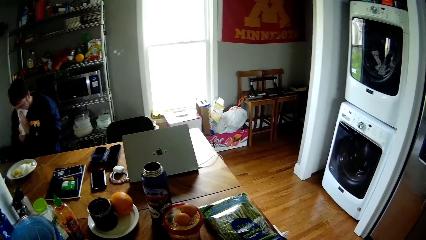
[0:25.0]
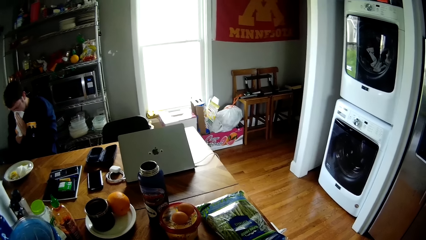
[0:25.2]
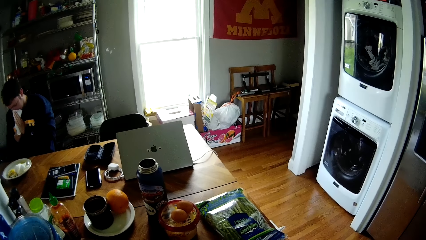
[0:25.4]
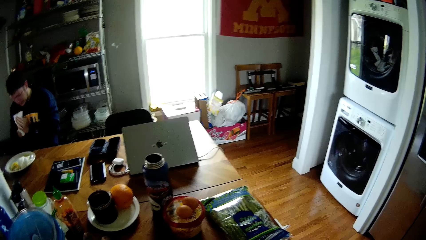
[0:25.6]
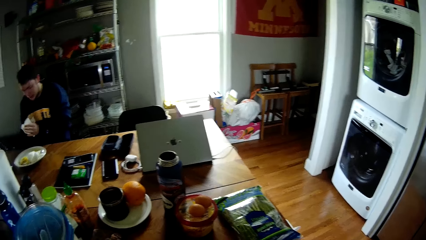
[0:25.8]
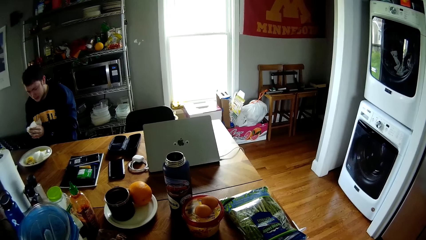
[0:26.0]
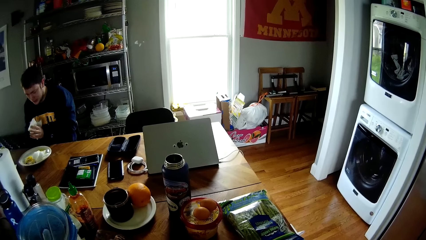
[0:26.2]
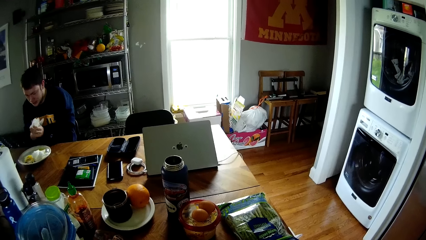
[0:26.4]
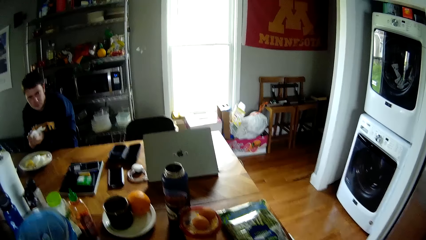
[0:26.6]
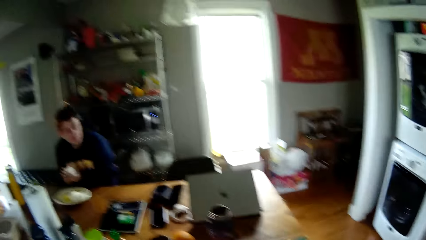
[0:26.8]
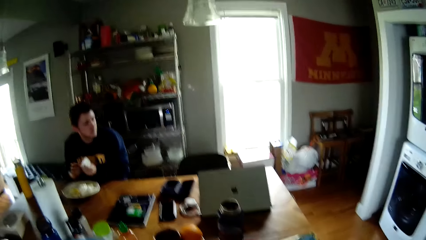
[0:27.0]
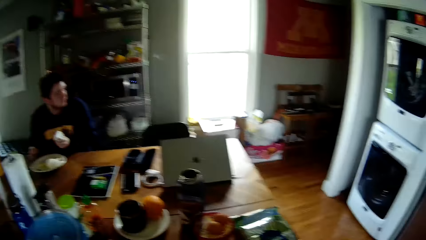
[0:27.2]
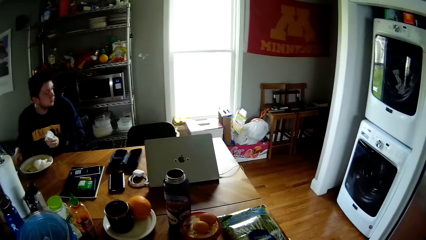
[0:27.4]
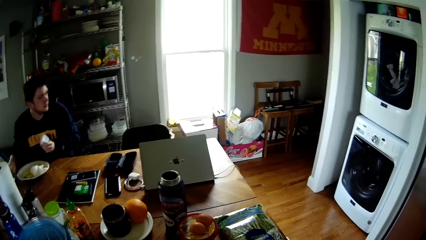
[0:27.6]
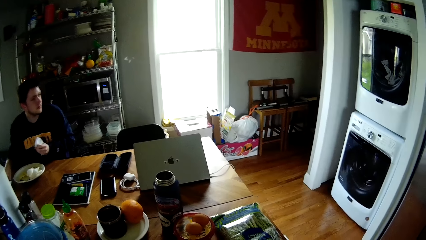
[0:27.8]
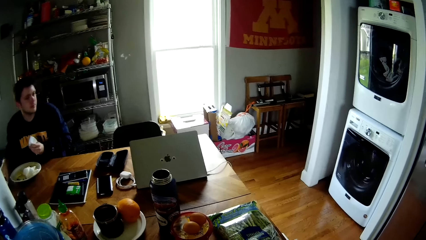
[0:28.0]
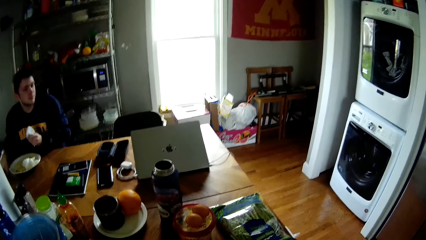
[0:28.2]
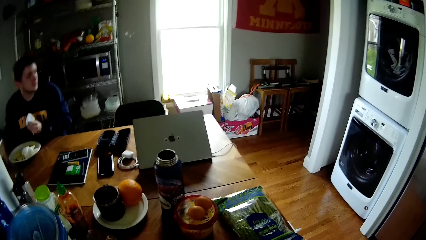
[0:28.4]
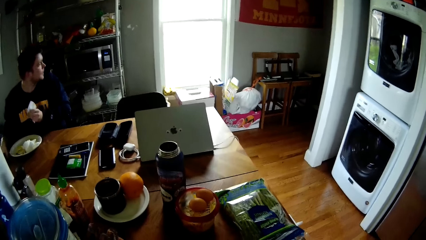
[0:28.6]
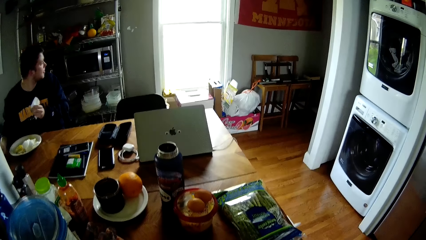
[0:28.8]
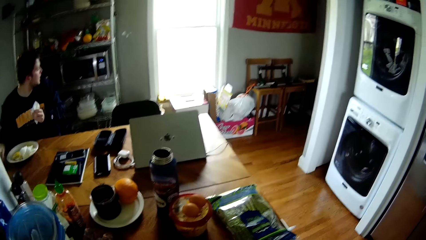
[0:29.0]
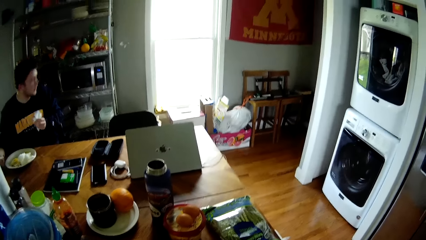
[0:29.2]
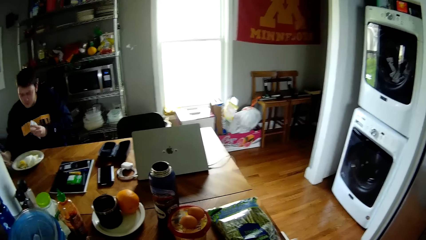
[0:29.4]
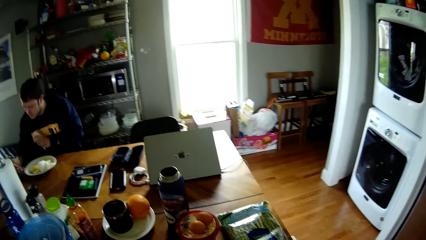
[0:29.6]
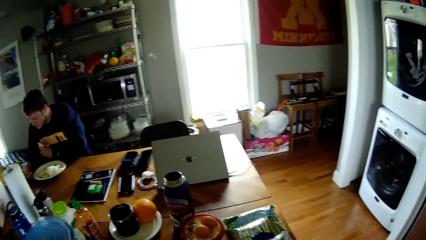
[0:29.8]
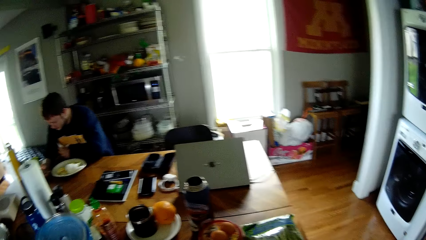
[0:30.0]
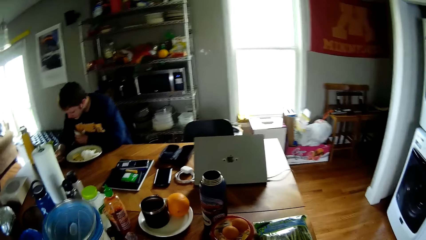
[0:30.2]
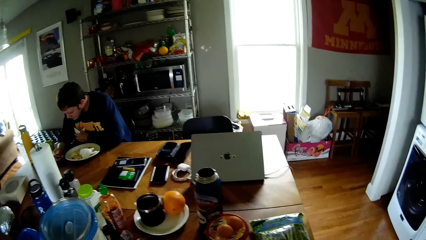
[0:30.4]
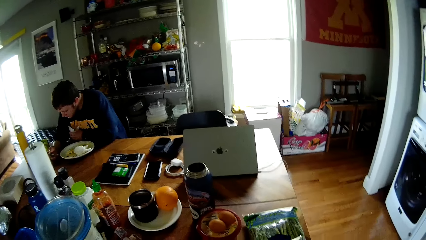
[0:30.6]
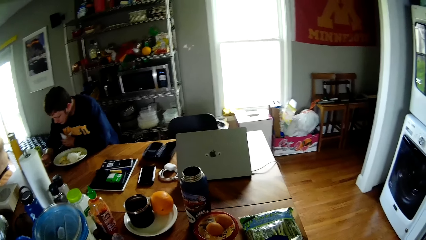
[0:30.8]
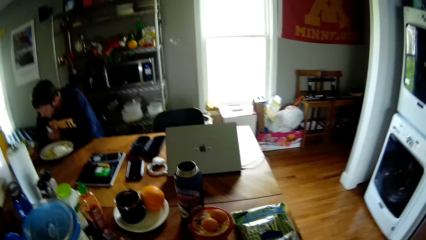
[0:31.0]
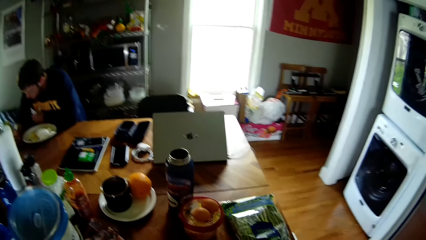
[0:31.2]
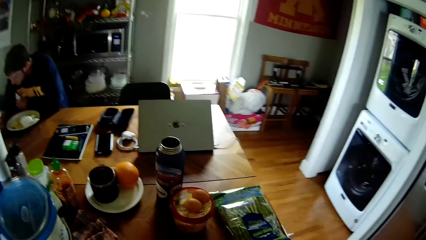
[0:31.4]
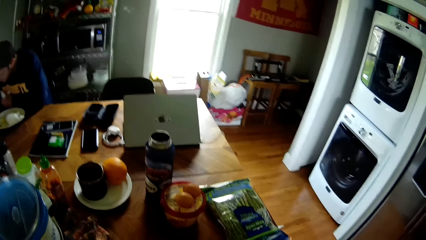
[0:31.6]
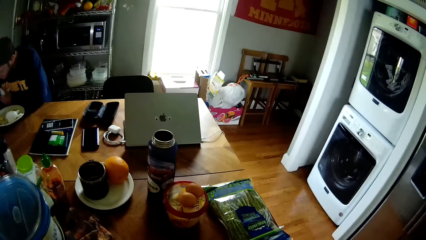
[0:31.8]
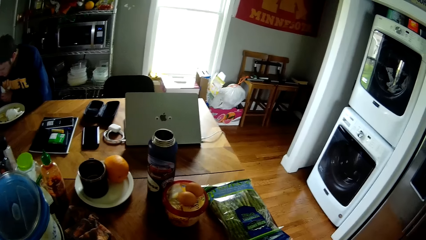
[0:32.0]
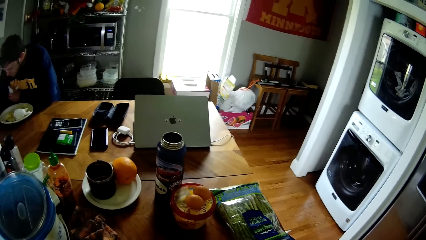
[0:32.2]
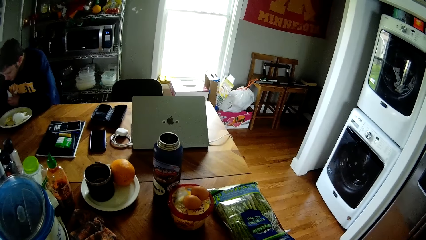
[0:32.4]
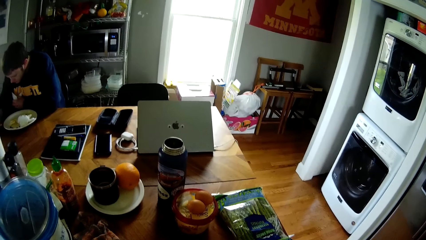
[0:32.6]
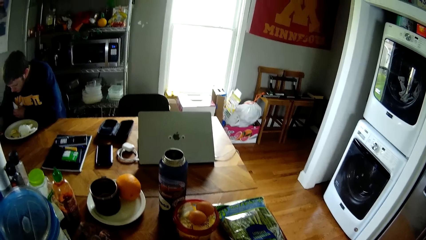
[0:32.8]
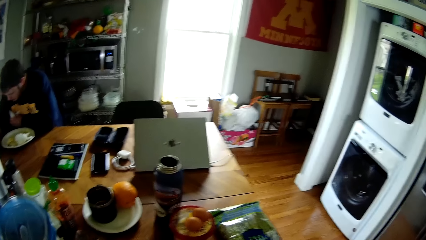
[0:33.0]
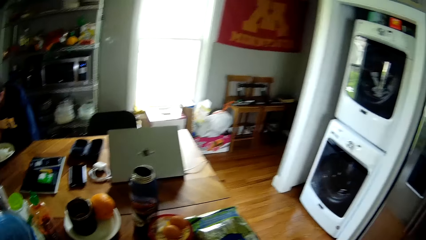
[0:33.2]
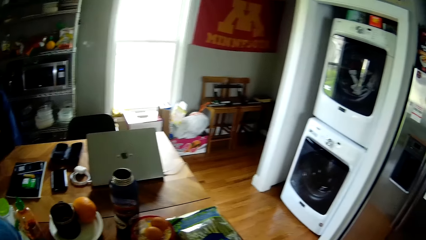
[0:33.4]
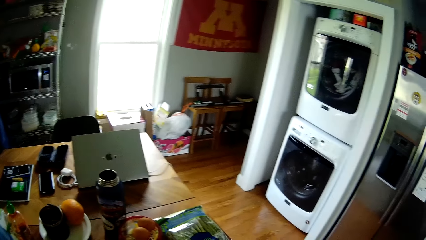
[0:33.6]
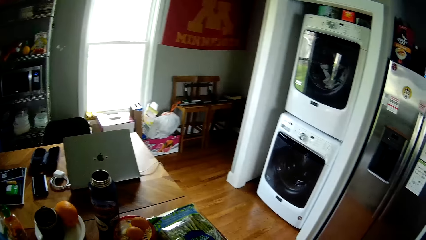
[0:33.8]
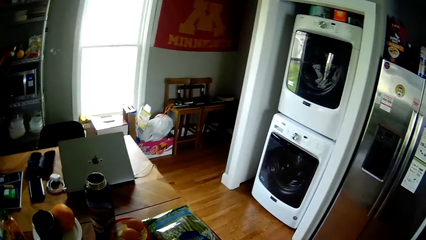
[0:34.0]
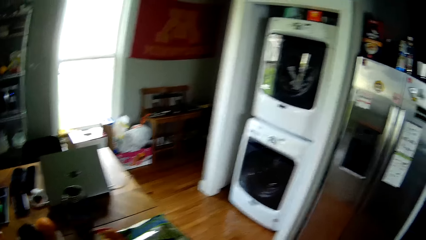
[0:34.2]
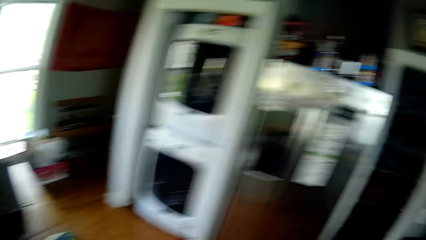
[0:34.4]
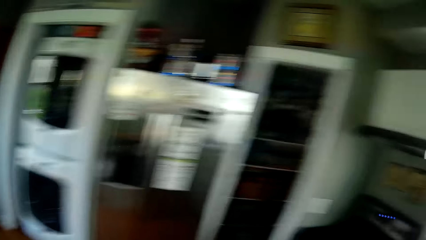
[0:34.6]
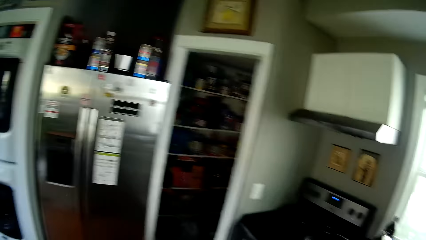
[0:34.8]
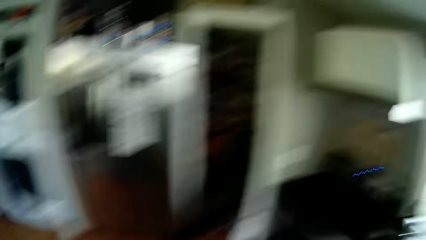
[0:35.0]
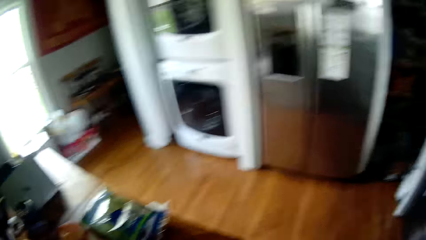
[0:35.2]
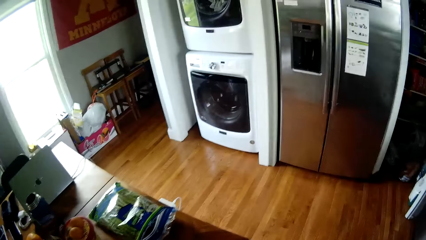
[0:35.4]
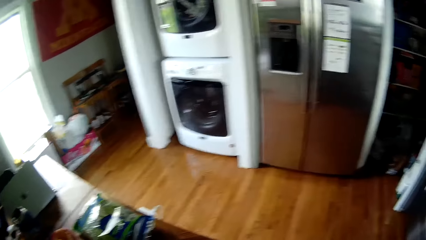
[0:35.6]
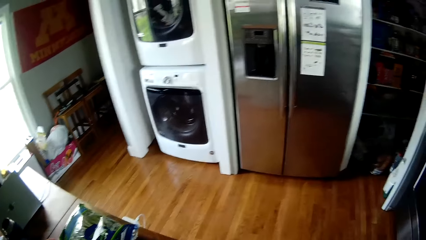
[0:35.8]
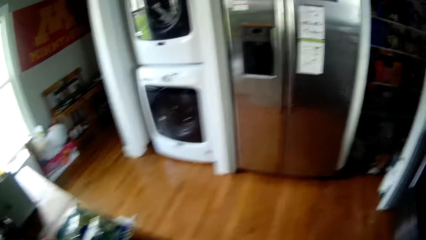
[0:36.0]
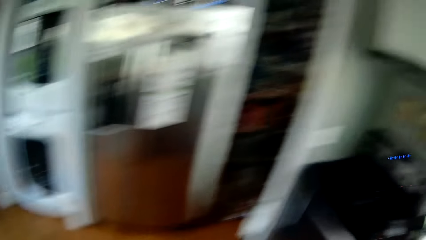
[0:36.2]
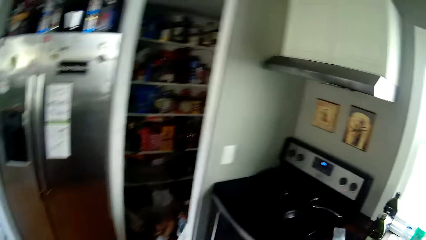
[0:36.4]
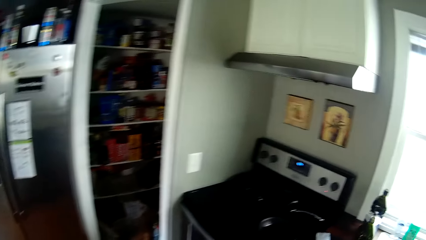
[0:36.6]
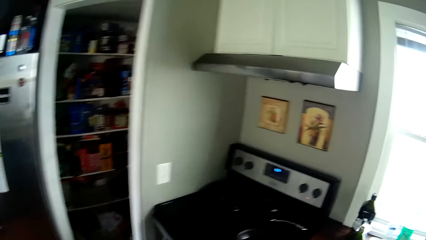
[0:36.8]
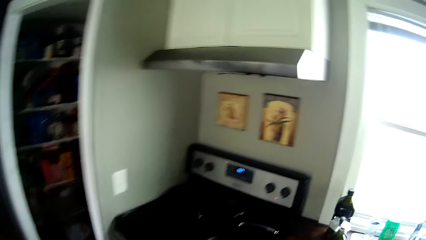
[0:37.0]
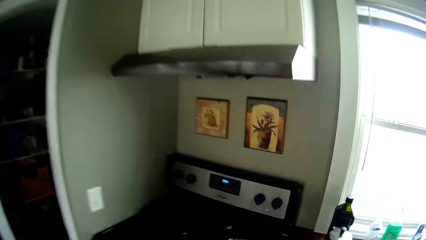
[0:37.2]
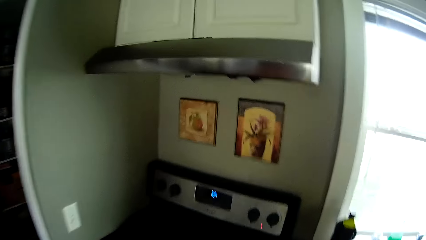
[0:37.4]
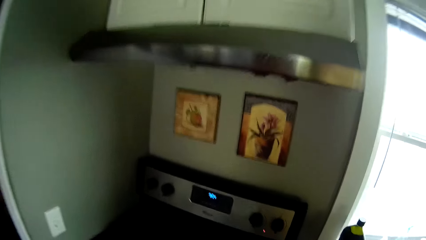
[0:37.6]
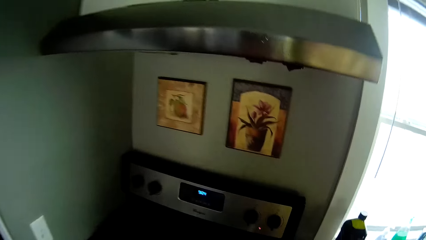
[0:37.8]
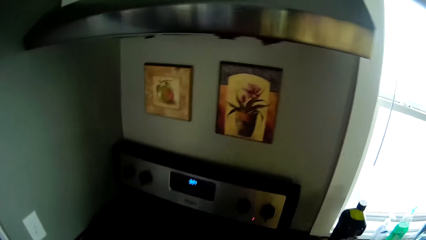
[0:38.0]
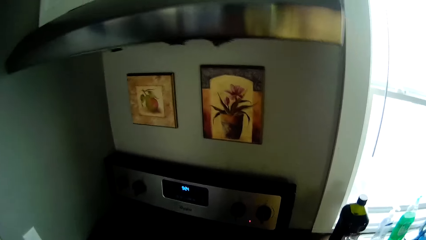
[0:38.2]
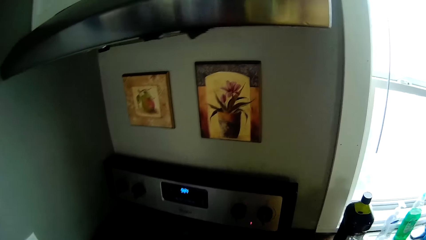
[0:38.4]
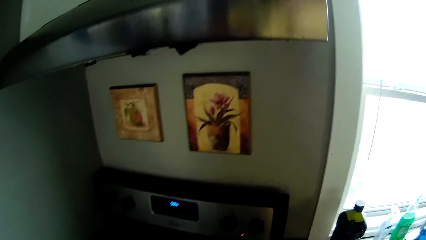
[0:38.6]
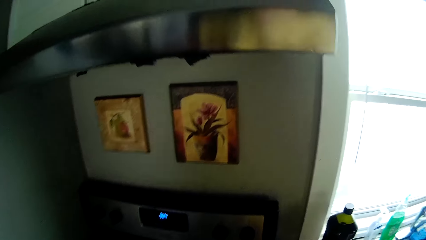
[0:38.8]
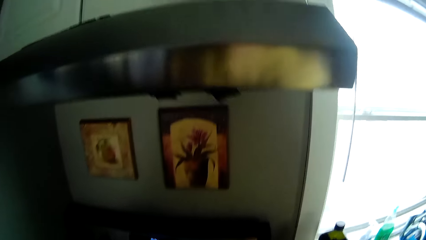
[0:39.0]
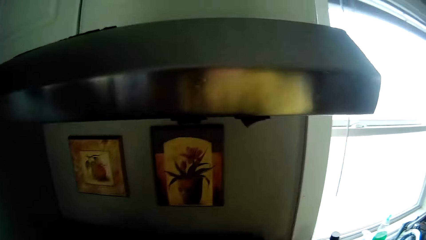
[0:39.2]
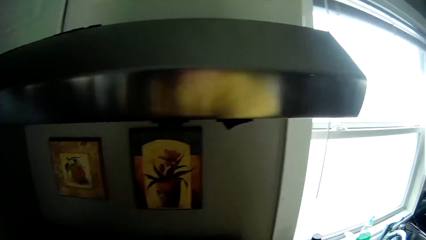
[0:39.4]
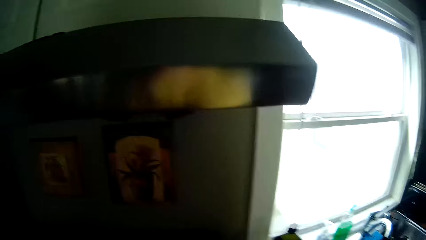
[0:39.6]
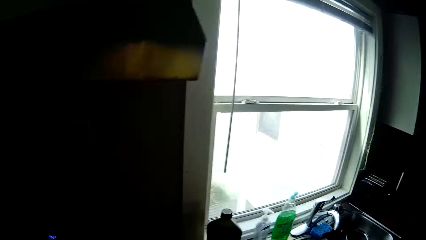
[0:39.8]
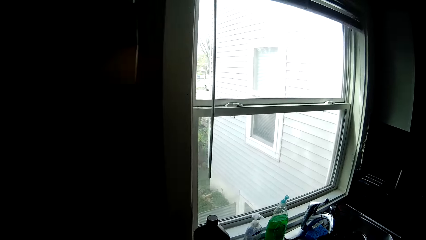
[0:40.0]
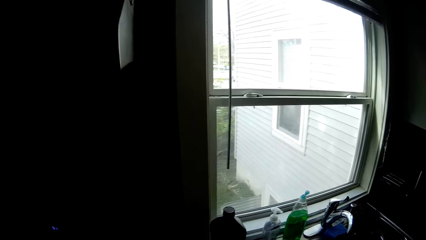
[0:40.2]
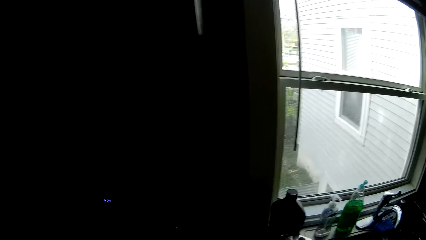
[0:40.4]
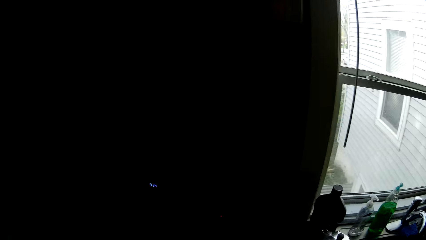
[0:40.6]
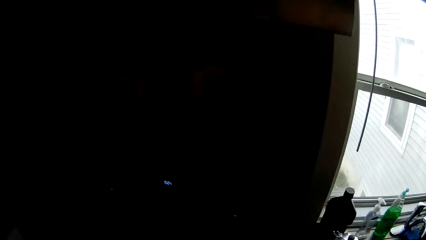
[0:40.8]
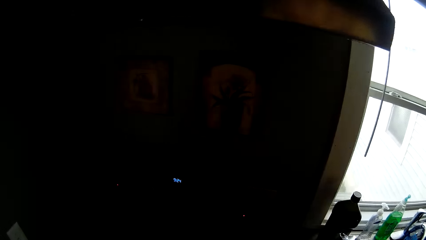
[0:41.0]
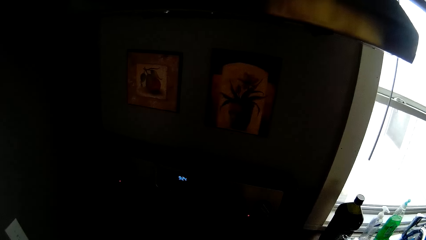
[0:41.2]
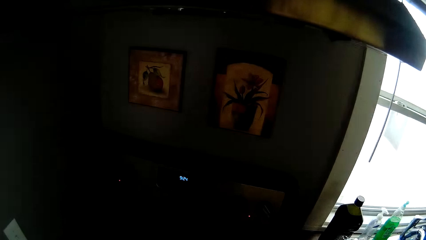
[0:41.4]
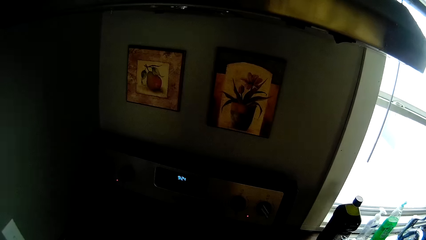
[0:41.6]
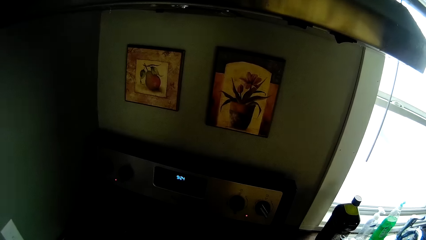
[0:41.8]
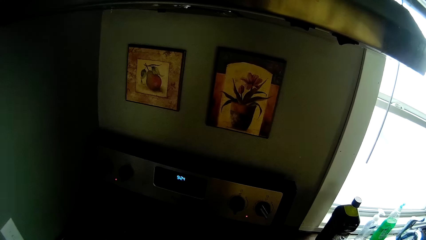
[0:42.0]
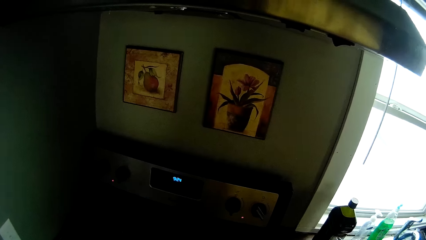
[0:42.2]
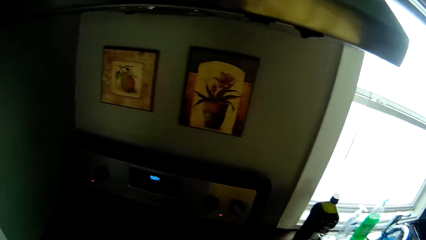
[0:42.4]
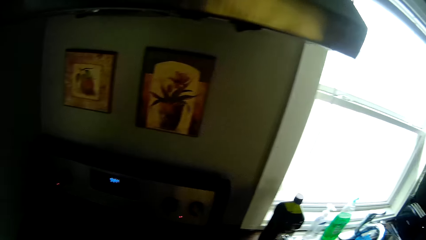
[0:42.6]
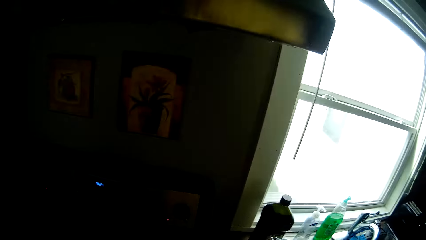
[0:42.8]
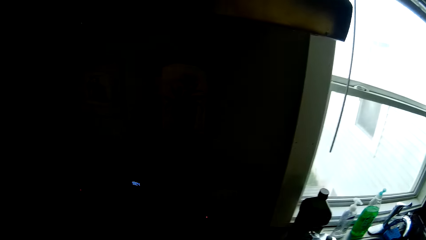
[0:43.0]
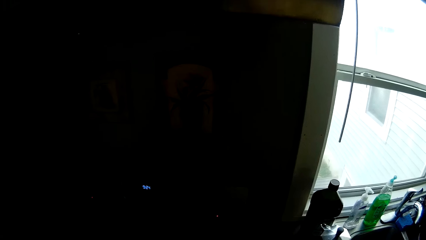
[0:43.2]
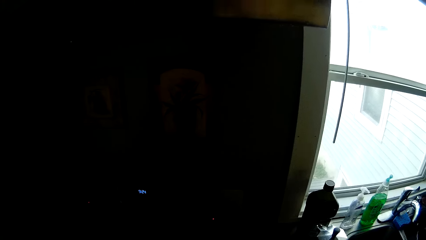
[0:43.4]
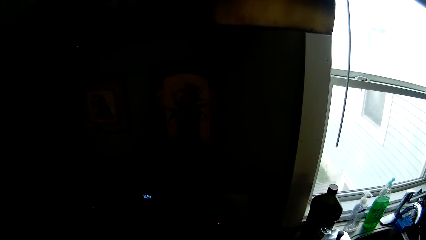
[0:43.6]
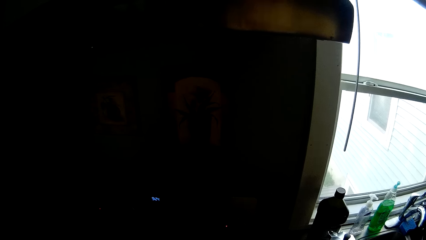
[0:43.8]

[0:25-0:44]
The man holds the tissue paper with his left hand, picks up a phone on the kitchen counter with his right hand and presses the phone with his right hand. The camera wearer walks towards a cooker in the kitchen. They walk towards the air conditioner.
